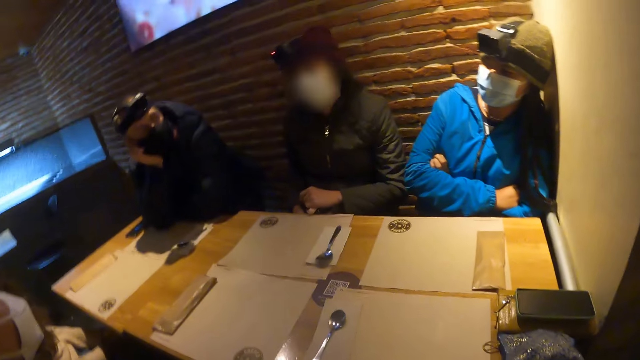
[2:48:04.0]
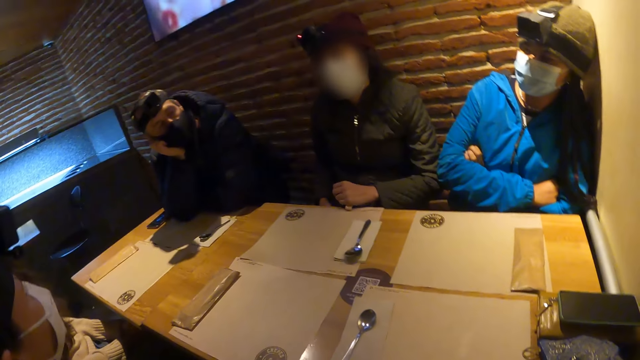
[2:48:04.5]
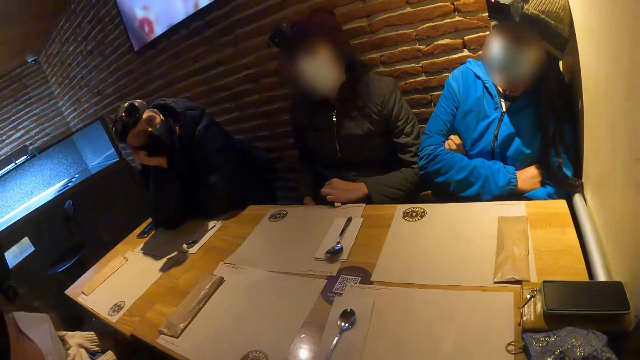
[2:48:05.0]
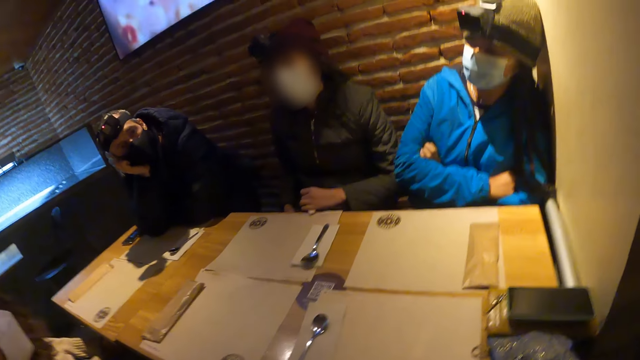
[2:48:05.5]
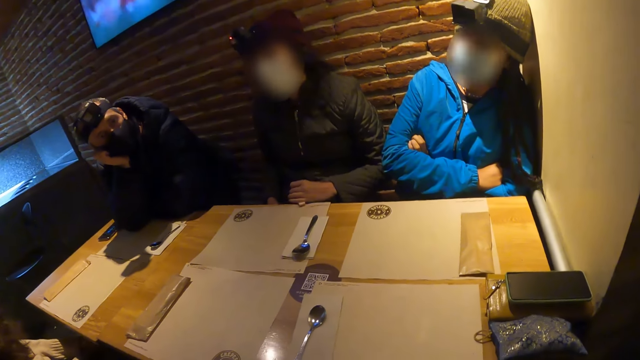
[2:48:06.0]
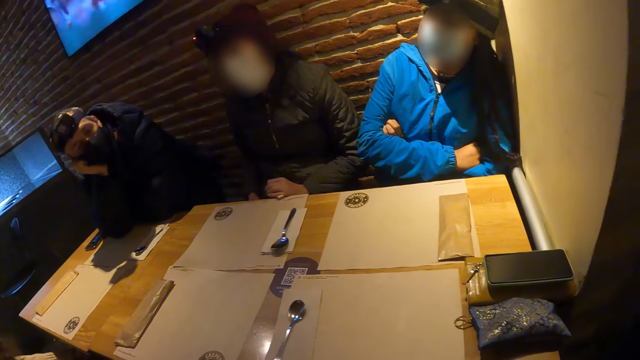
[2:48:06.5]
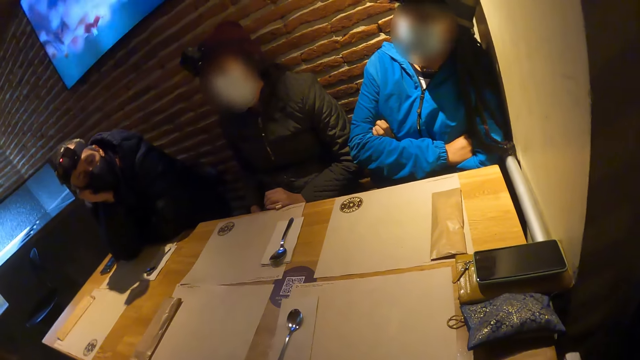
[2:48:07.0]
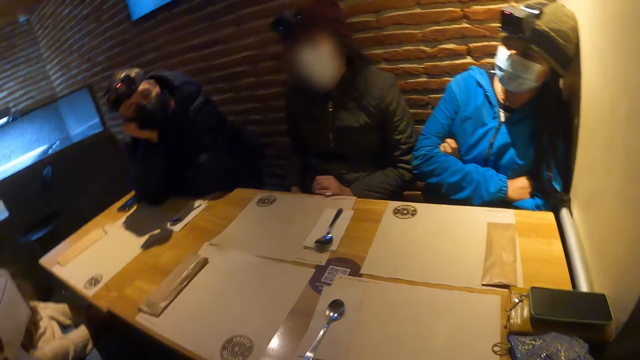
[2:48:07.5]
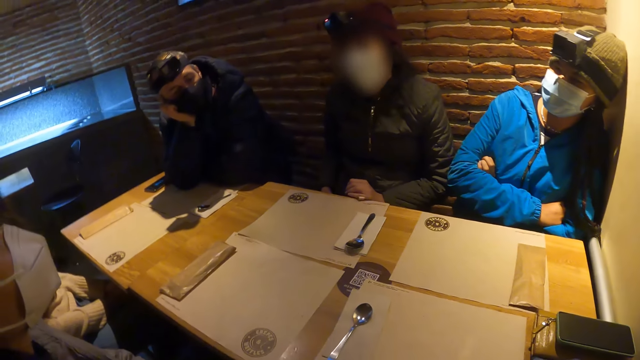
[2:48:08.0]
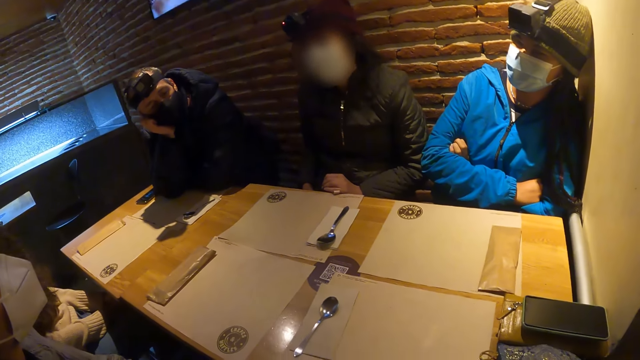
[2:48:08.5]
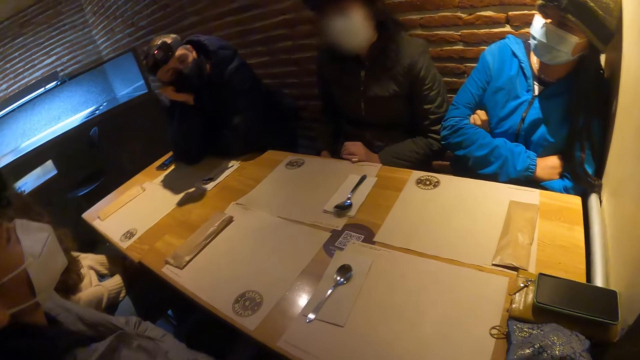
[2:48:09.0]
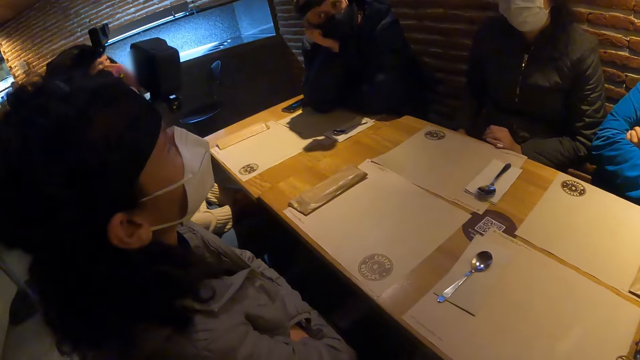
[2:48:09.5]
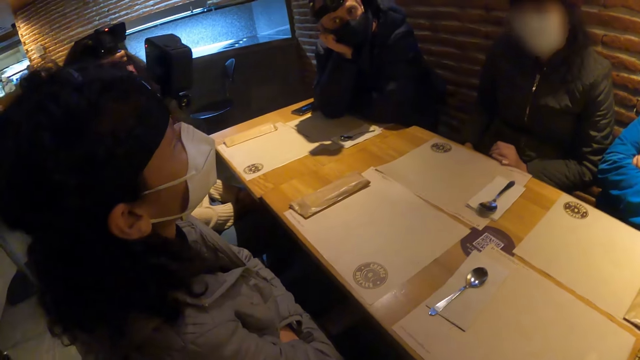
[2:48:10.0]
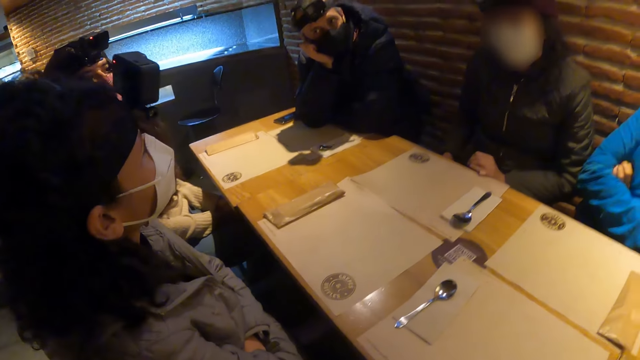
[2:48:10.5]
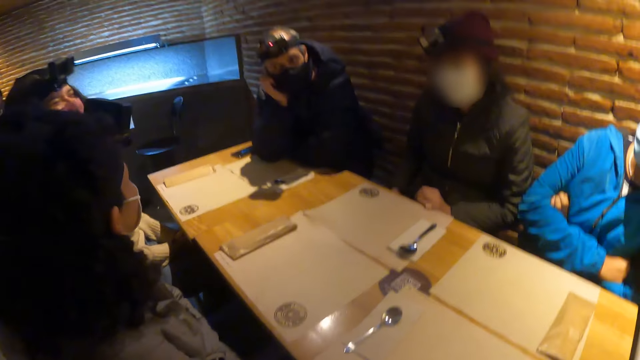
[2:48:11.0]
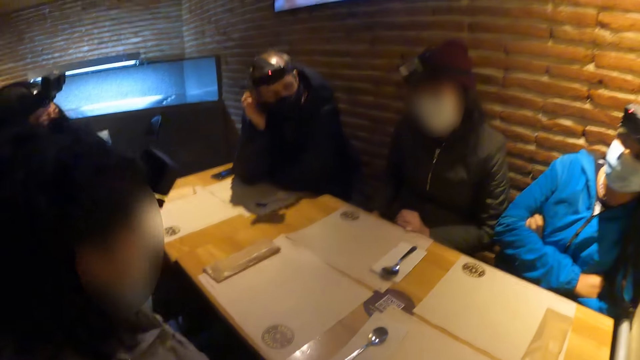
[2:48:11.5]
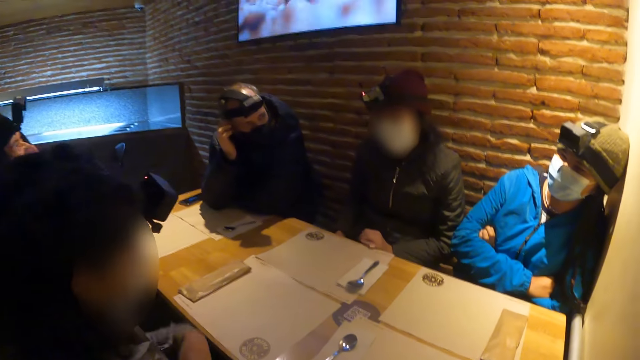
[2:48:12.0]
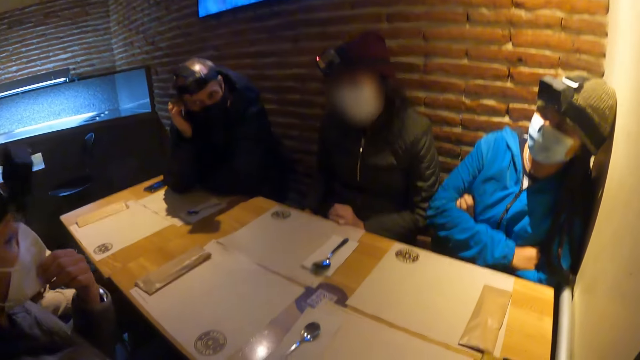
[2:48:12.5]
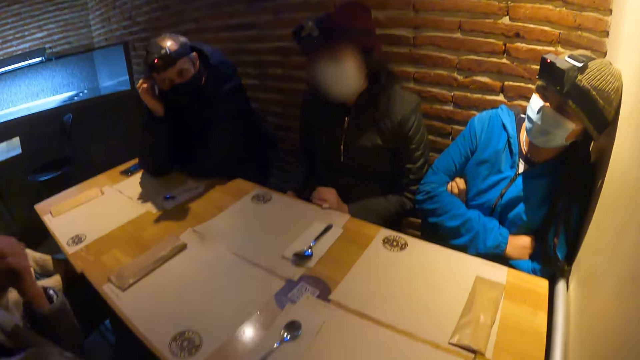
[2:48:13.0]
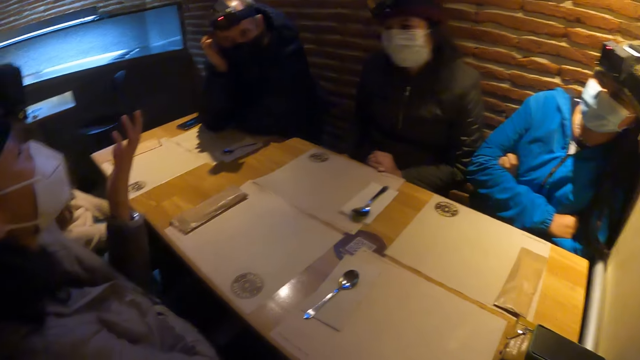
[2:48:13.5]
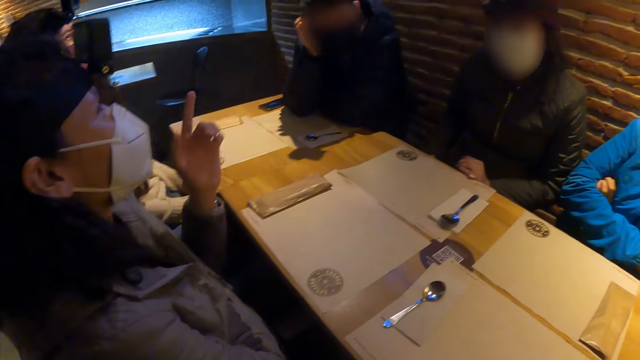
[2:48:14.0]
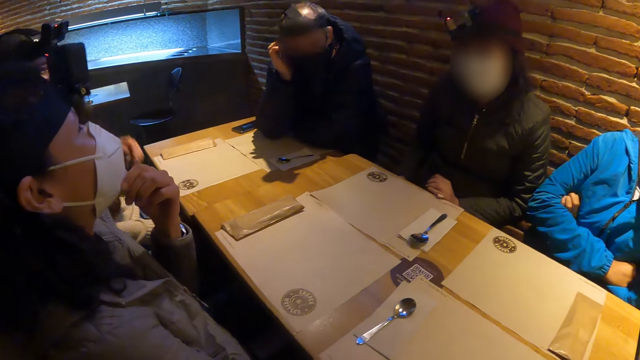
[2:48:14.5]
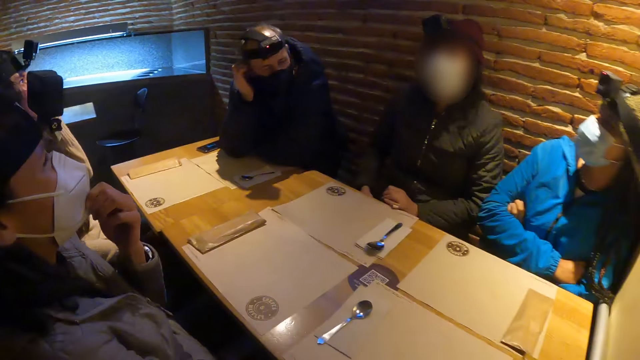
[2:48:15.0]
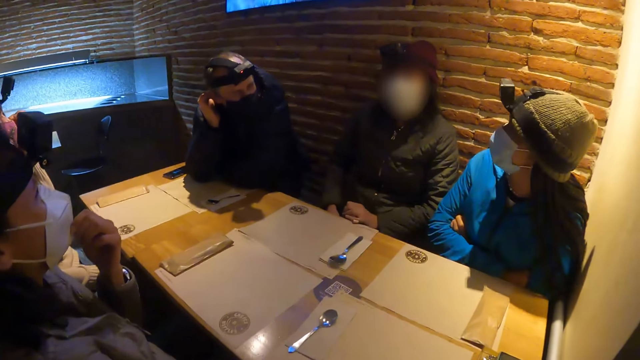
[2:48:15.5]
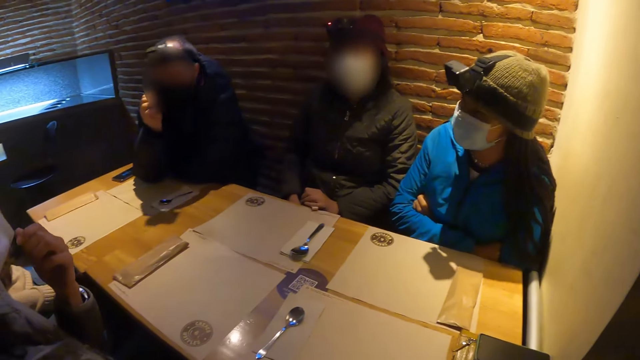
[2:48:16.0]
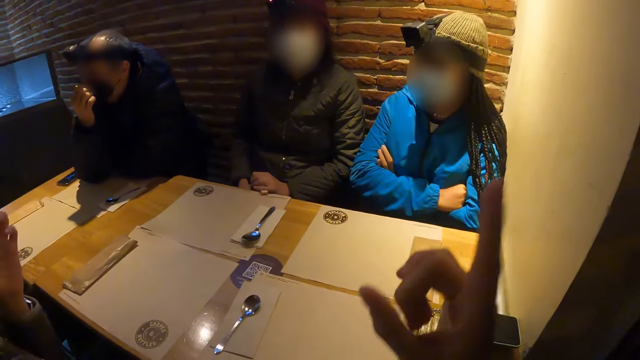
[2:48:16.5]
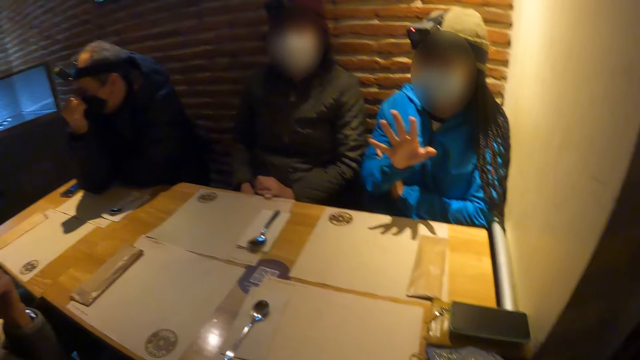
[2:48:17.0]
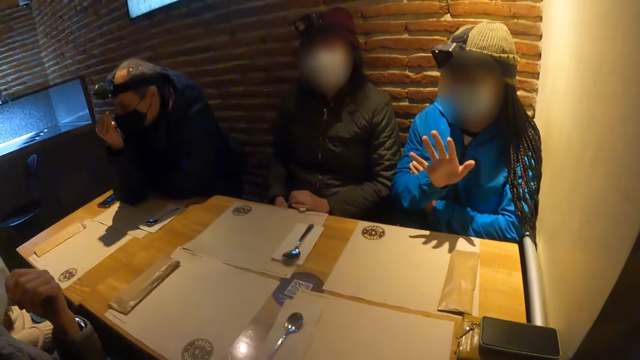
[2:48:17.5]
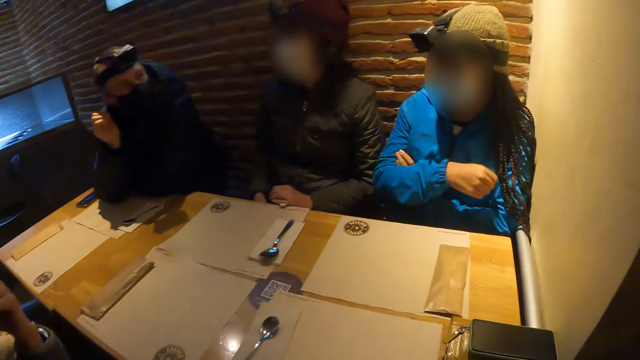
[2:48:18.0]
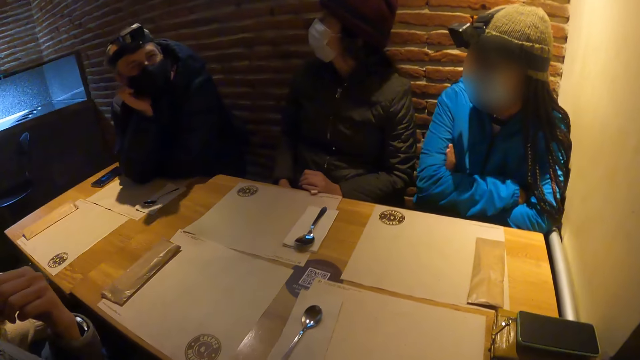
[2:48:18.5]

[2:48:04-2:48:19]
A woman adjusts a face mask on her face with her right hand. A man adjusts the face mask on his face with his right hand.

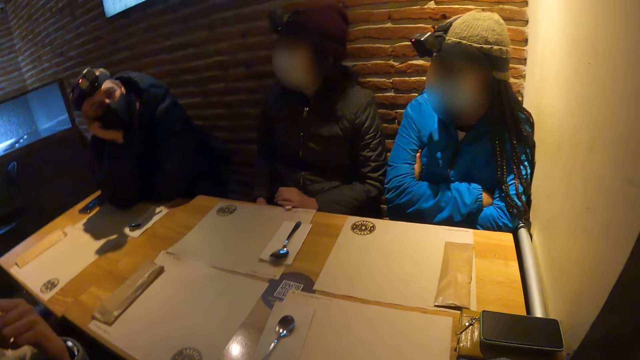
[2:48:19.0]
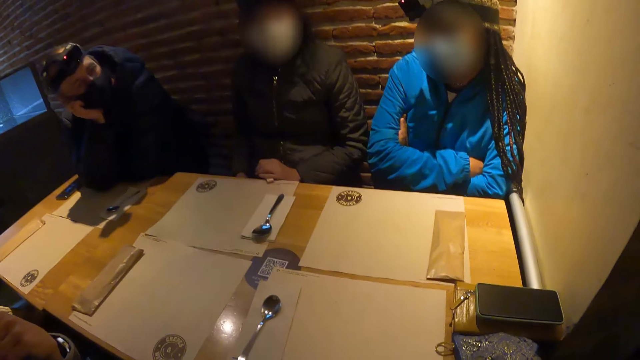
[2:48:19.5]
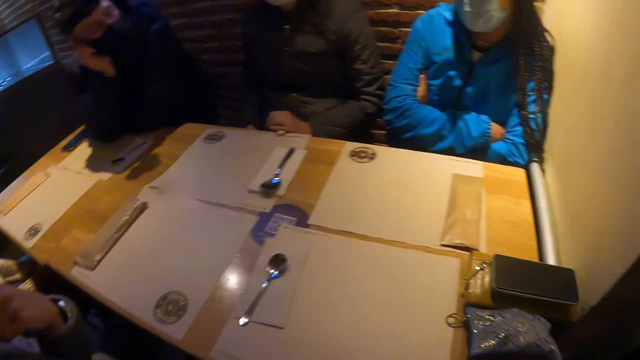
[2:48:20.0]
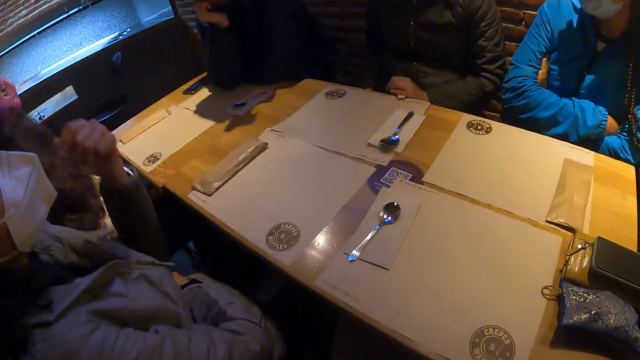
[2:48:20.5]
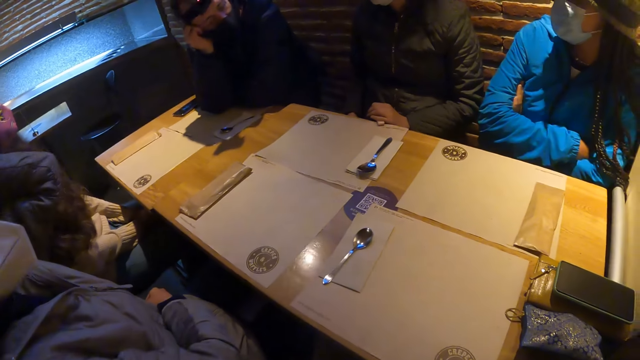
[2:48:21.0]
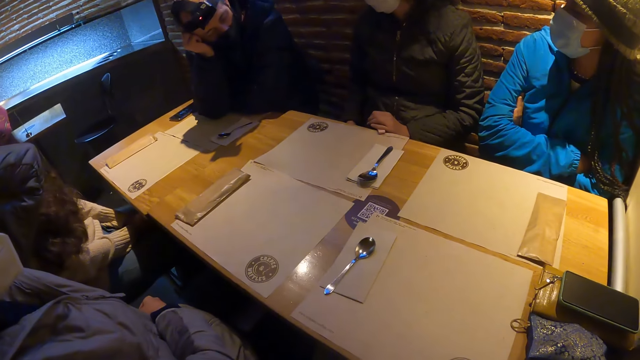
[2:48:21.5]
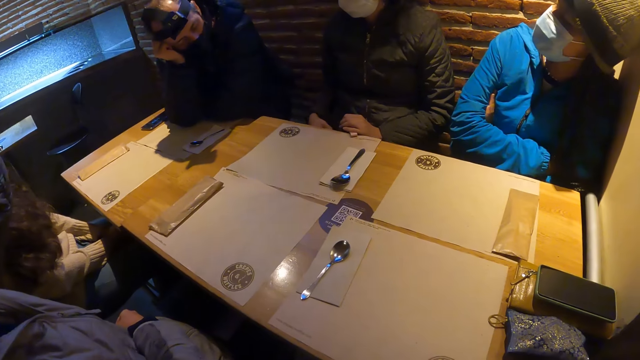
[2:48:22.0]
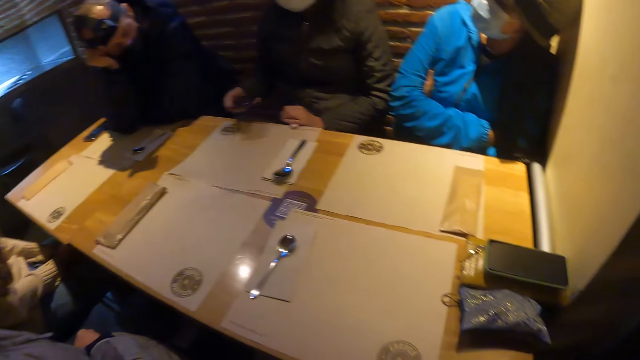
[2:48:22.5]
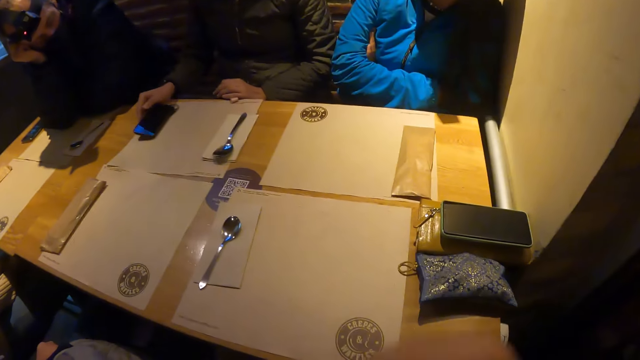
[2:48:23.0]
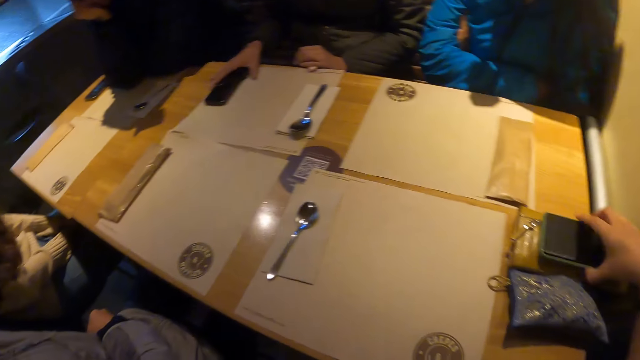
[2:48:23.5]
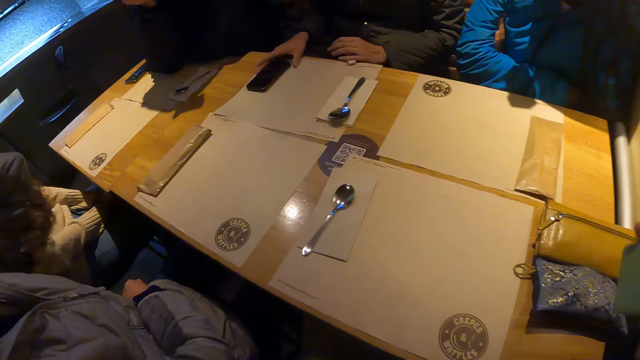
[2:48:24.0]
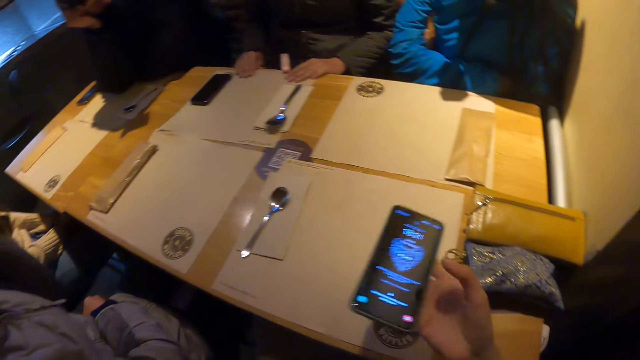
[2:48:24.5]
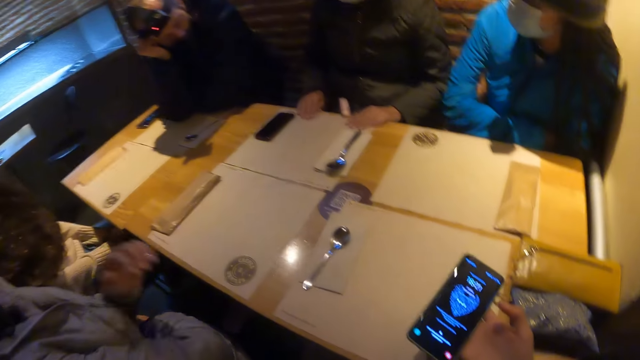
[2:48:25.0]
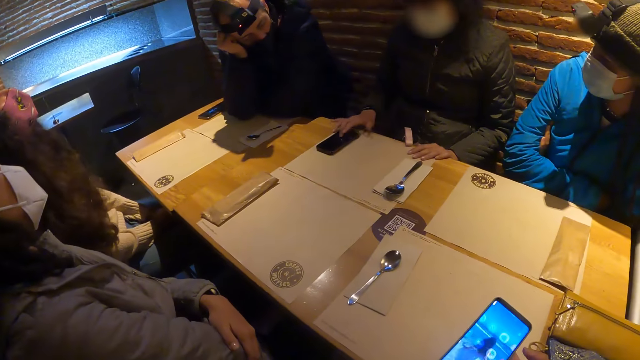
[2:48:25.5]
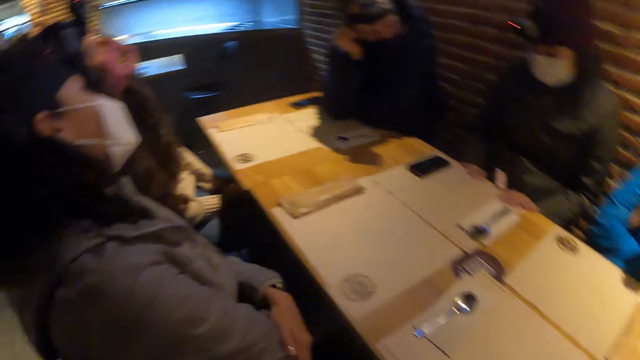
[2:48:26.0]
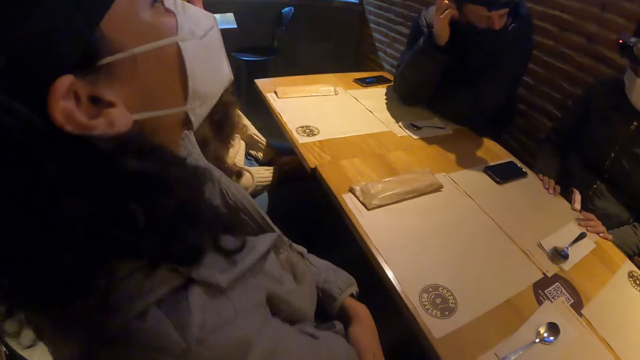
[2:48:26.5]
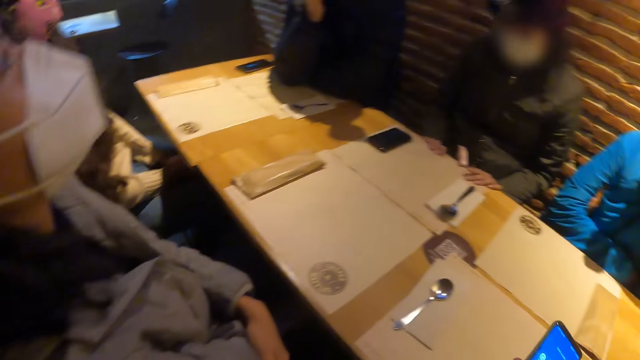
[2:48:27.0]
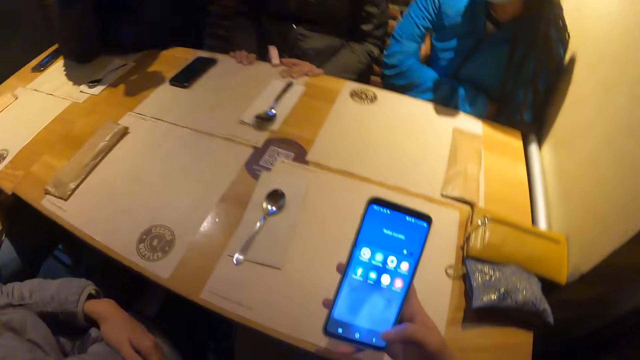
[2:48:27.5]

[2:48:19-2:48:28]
A woman drops a phone on the table with her right hand. The camera wearer picks up the phone on the brown purse on the table with her right hand. The woman places both hands on the table. The camera wearer uses her phone. She presses the phone with her right hand.
